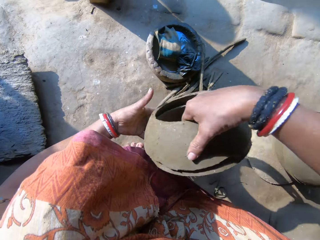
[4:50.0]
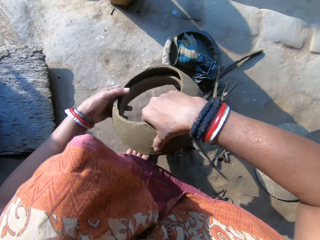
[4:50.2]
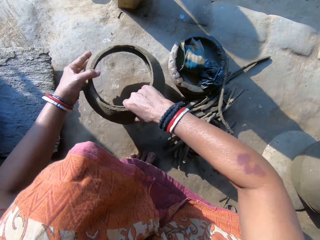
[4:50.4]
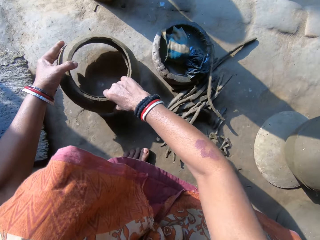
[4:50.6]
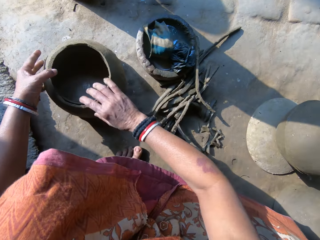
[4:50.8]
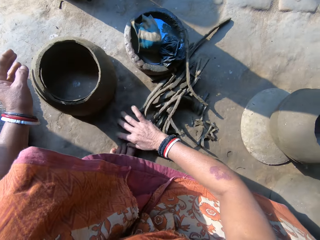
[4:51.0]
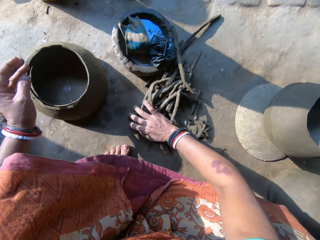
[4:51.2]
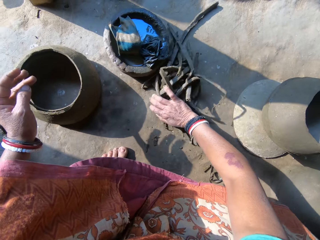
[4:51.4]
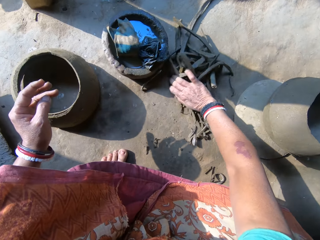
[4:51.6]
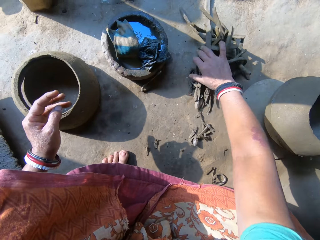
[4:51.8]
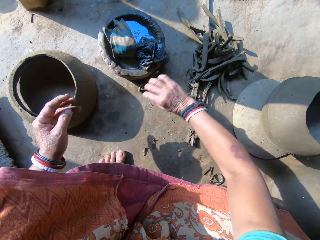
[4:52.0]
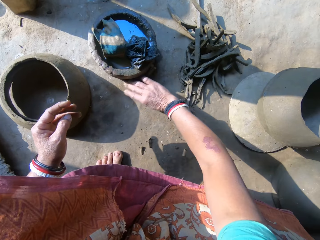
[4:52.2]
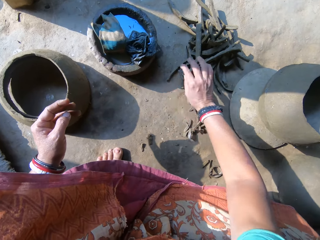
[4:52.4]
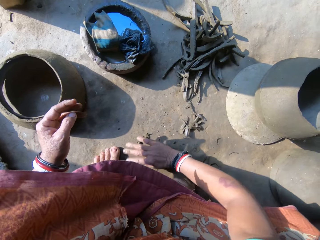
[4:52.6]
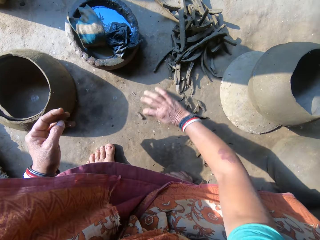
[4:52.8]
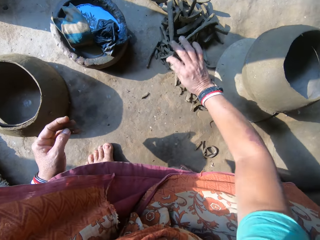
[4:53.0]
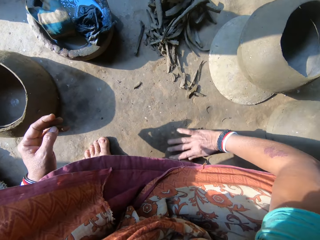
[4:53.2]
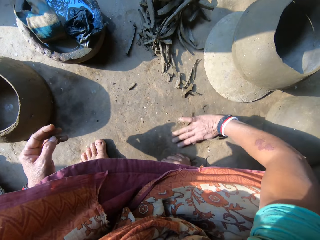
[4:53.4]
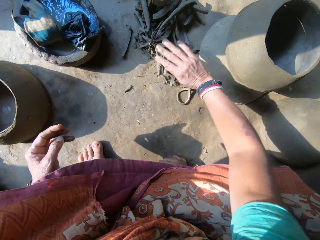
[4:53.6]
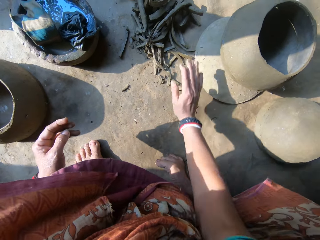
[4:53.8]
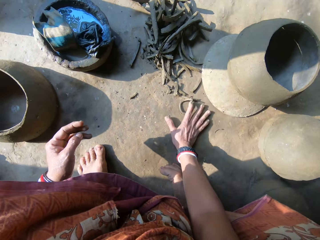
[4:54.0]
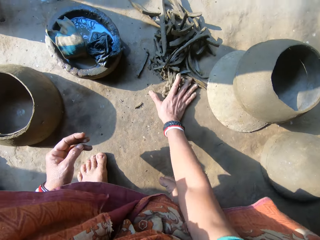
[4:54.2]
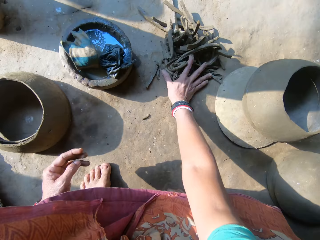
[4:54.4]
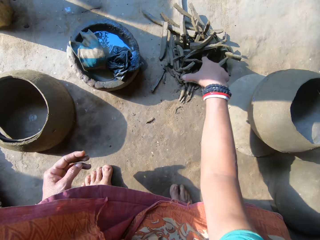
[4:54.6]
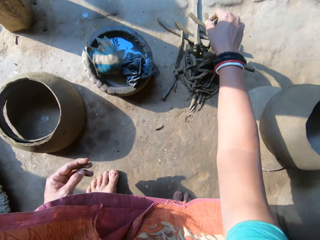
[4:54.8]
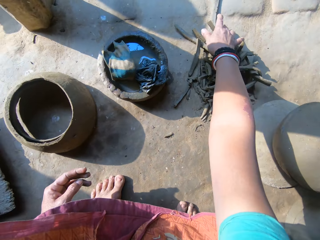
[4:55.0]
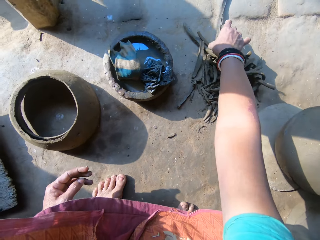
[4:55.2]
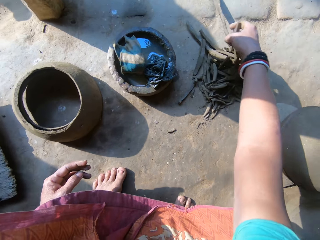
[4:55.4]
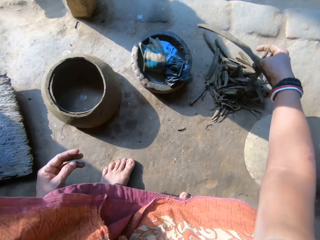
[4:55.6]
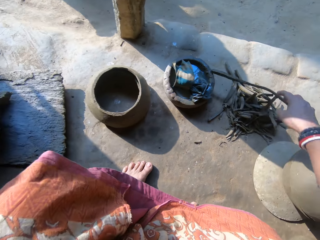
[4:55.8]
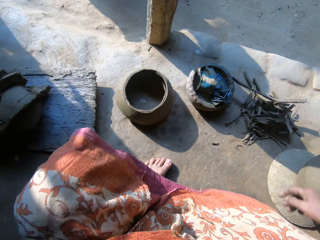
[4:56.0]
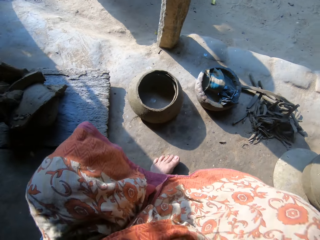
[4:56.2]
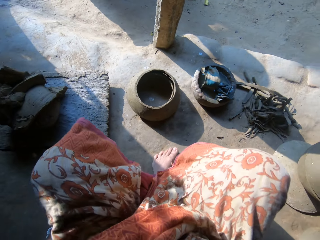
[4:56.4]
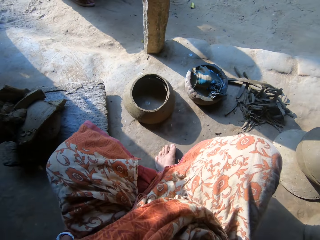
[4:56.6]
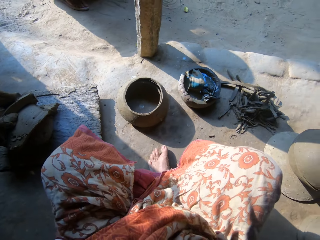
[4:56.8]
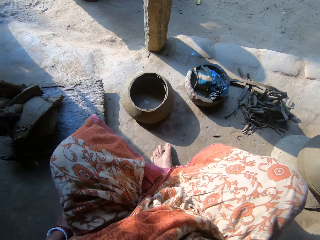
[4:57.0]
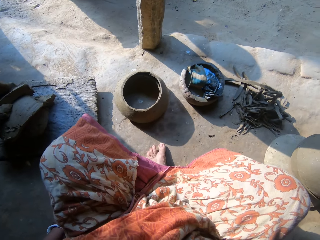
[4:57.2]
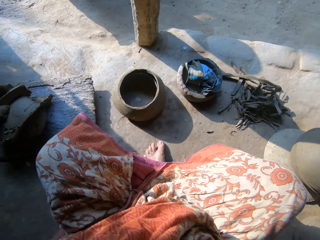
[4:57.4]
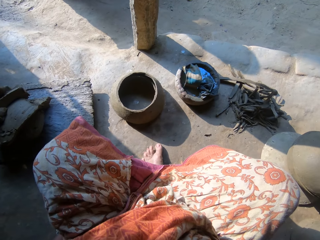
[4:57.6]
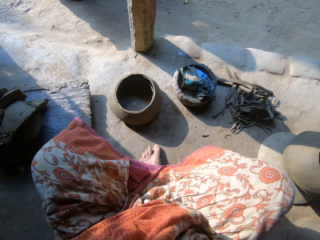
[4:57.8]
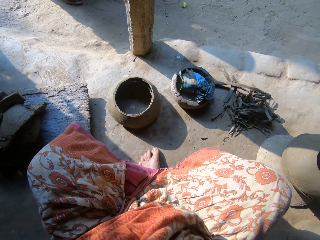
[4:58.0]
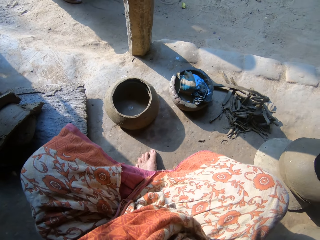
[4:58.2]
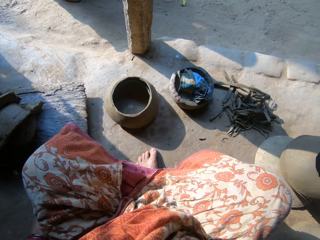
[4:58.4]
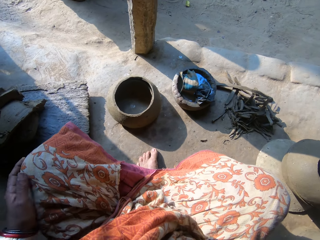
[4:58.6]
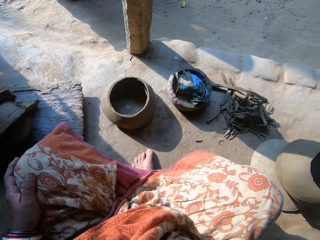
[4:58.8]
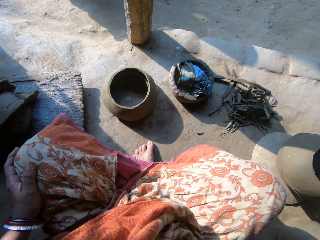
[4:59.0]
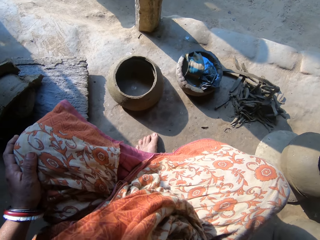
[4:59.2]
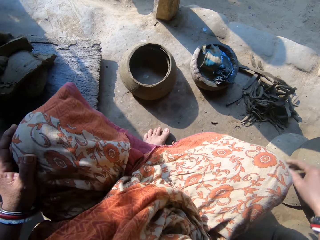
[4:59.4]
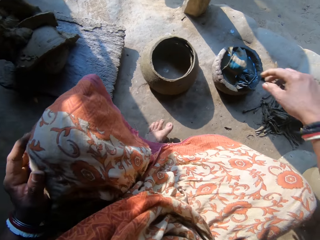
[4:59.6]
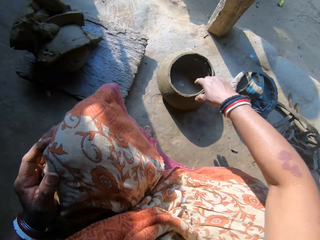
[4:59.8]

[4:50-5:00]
The camera wearer holds the ceramic clay with her left hand. She drops the ceramic clay on the floor with both hands. She moves the ceramic clay on the floor with her right hand. She picks up a clay. She drops the clay. She looks around.

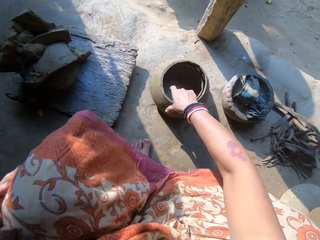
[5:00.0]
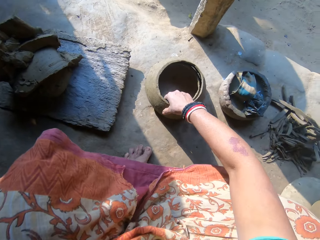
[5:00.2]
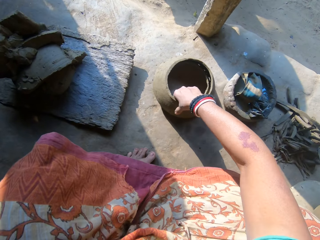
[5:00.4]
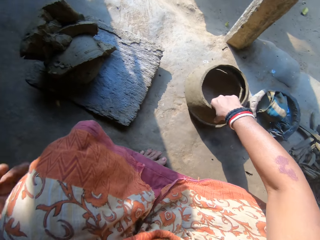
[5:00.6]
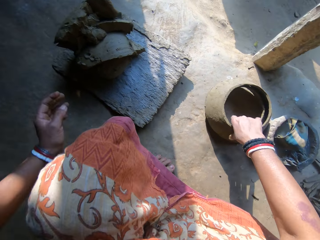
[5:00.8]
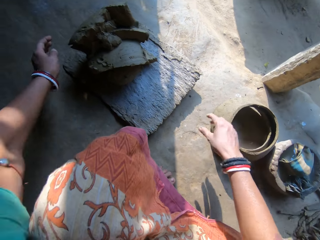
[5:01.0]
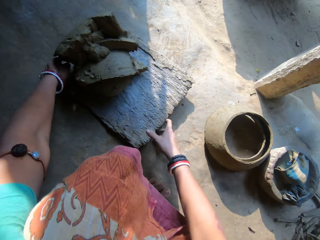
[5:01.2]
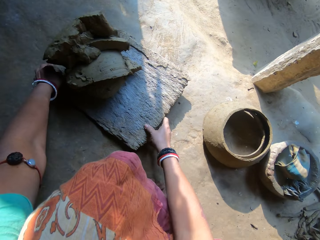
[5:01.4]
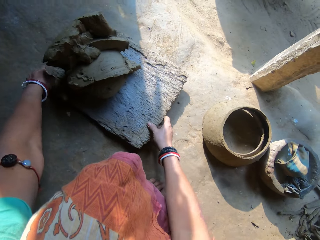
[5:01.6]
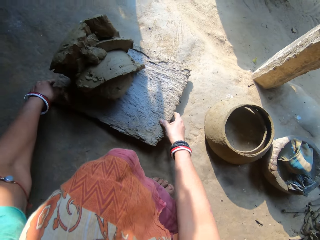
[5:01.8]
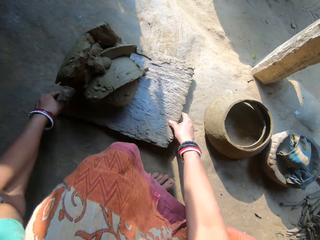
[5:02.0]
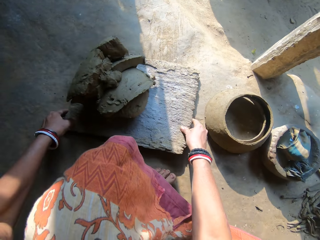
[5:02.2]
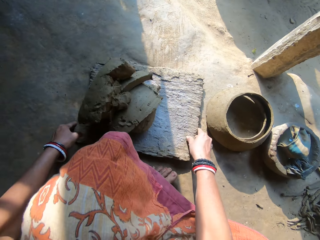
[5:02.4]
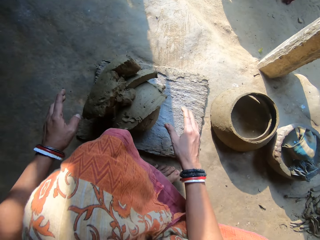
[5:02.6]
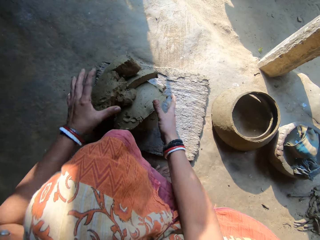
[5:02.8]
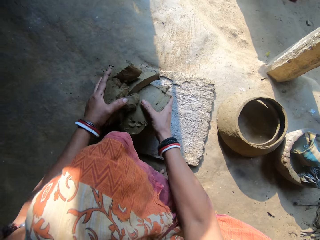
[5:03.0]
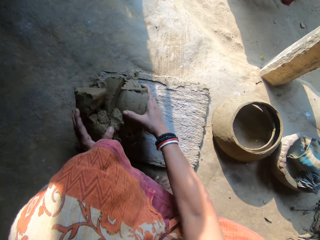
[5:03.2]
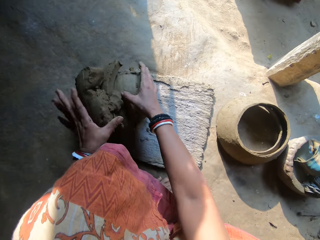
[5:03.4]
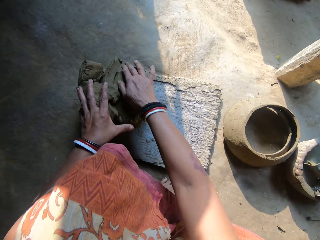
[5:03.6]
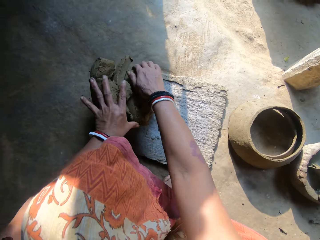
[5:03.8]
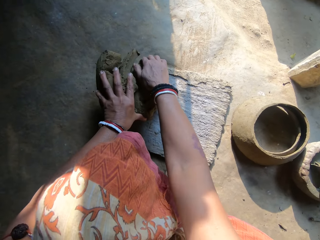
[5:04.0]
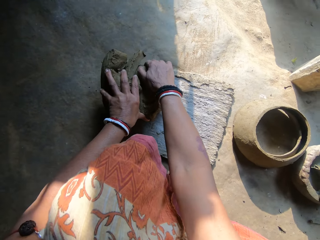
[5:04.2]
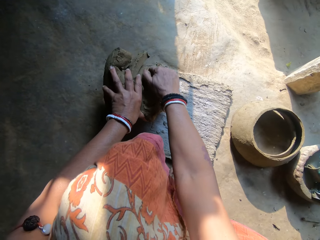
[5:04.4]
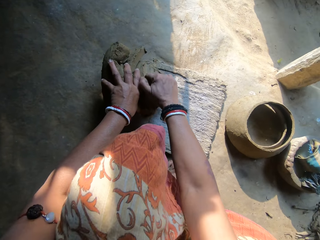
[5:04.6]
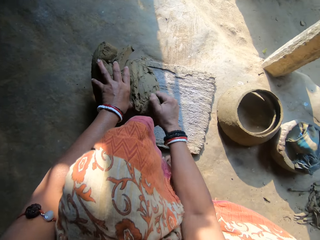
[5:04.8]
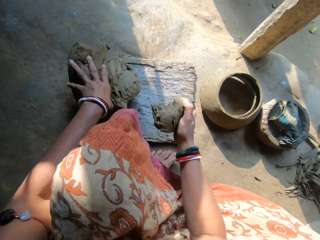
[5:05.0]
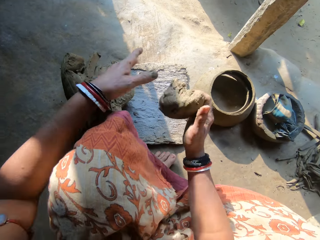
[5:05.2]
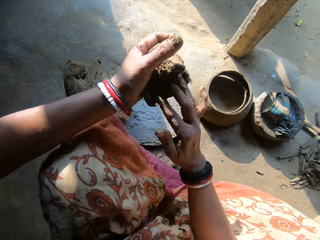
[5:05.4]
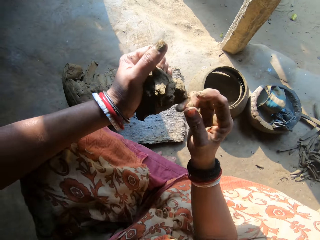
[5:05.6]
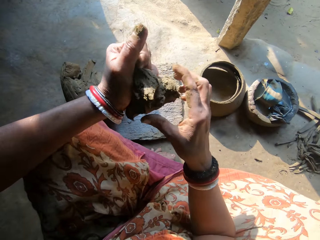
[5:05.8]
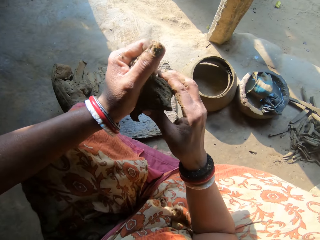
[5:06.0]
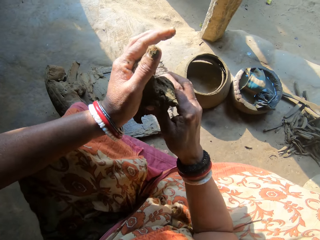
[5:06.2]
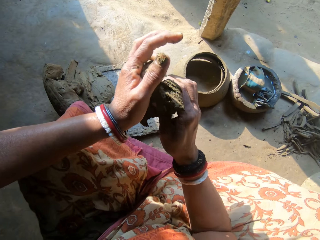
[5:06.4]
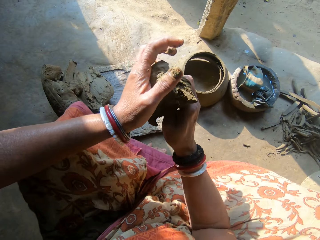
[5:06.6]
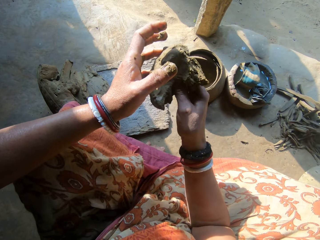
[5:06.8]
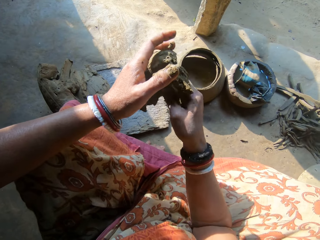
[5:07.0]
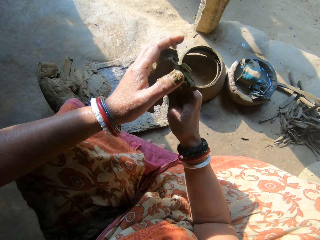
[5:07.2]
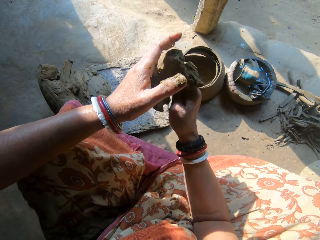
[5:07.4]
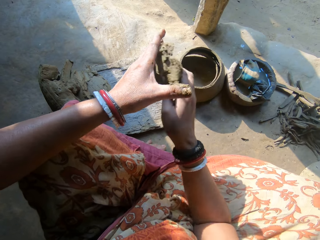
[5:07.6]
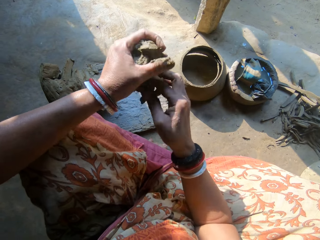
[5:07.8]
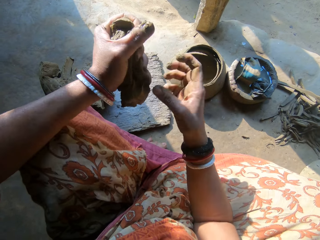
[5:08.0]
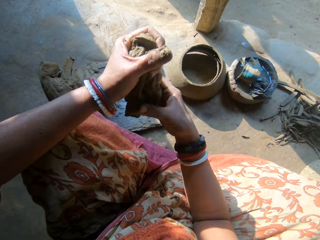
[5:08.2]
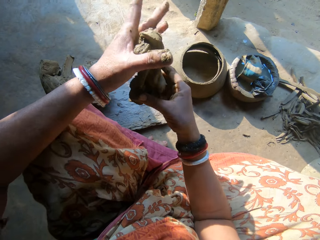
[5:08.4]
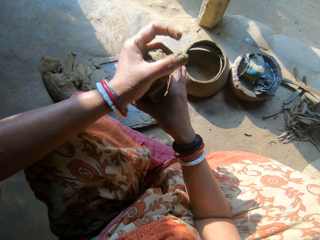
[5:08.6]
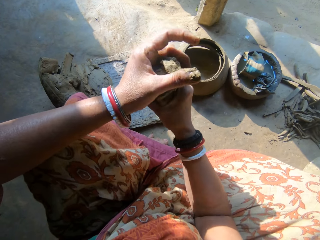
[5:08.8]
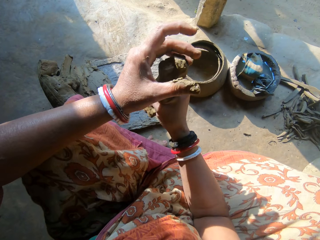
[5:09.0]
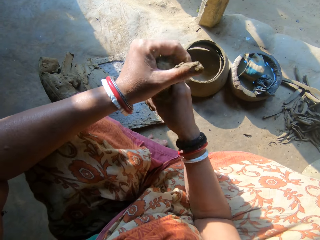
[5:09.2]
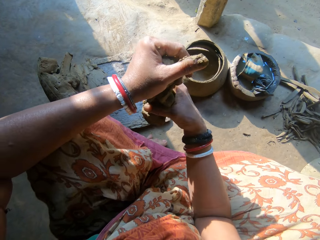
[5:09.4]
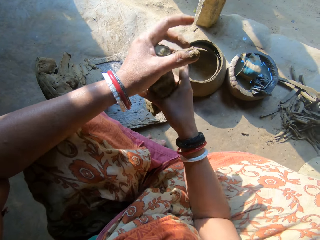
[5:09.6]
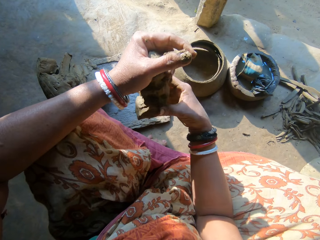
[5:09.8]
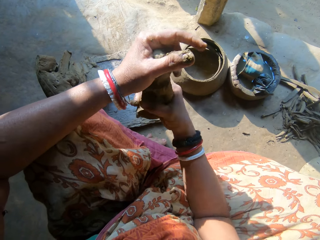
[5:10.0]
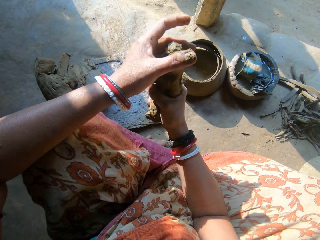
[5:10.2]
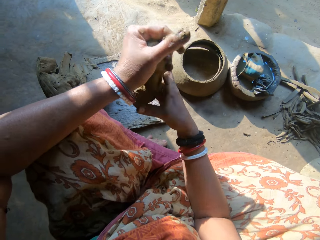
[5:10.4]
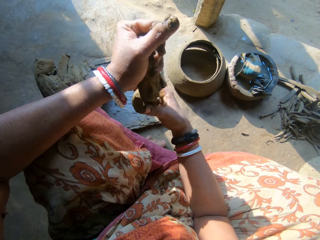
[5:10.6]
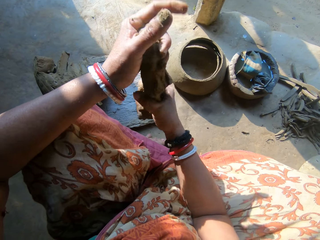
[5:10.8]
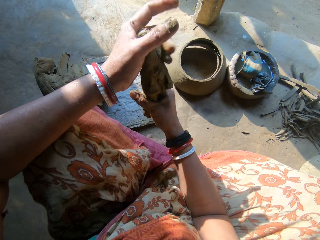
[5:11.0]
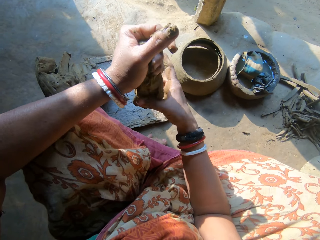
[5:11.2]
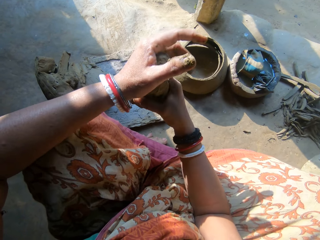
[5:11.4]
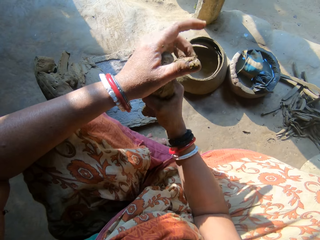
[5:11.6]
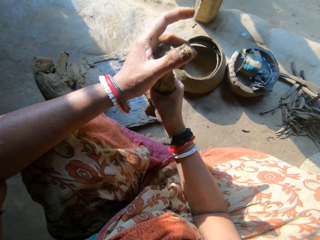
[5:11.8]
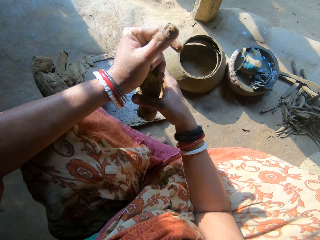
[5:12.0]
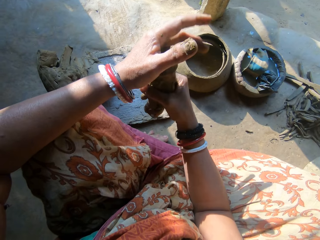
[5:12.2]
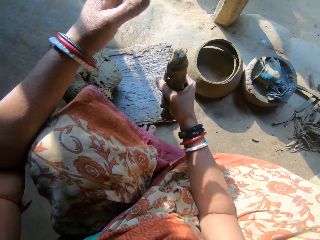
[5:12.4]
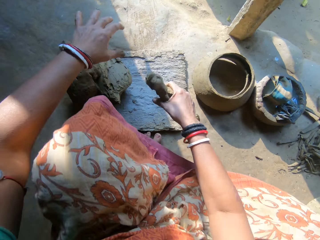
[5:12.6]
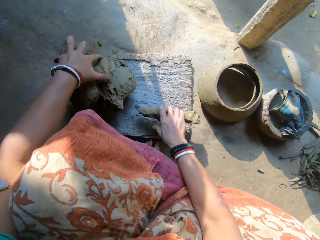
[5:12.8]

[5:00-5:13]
The camera wearer adjusts the ceramic on the floor with her right hand. She moves the wood with clay on the floor towards herself with both hands. She rotates the clay. She holds the clay on the wood with both hands. She cuts clay from the clay on the wood with her right hand. She moulds the clay. She rolls the clay with both hands.
